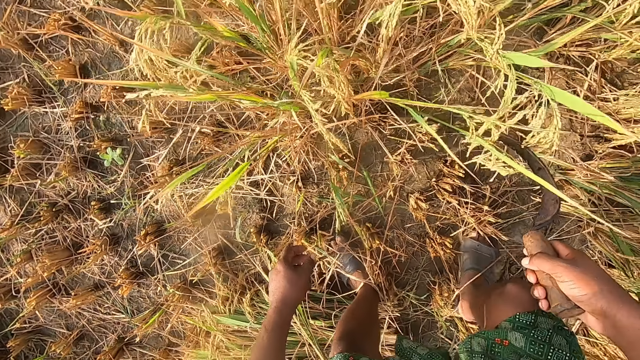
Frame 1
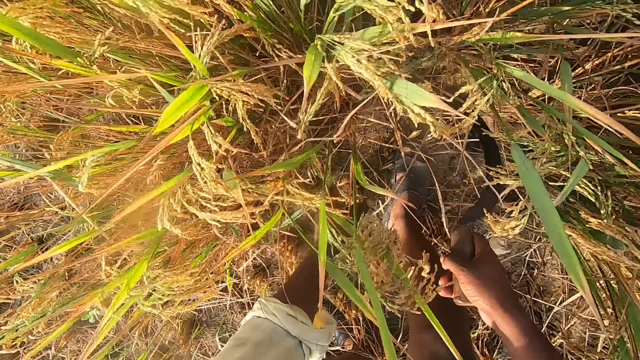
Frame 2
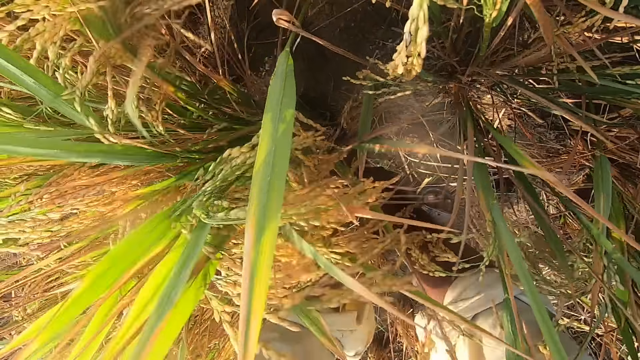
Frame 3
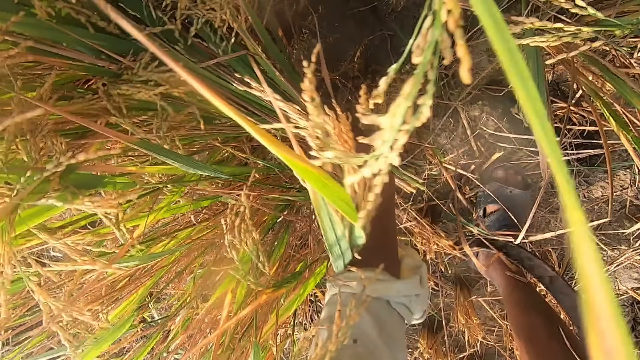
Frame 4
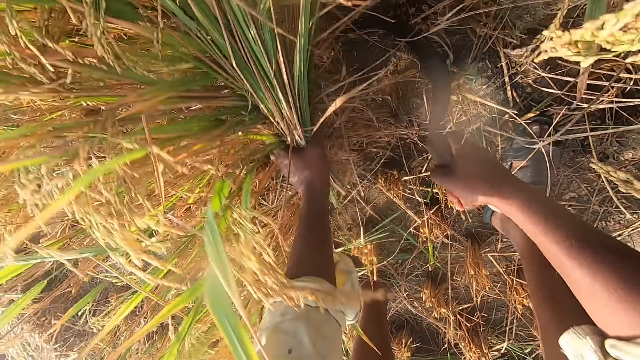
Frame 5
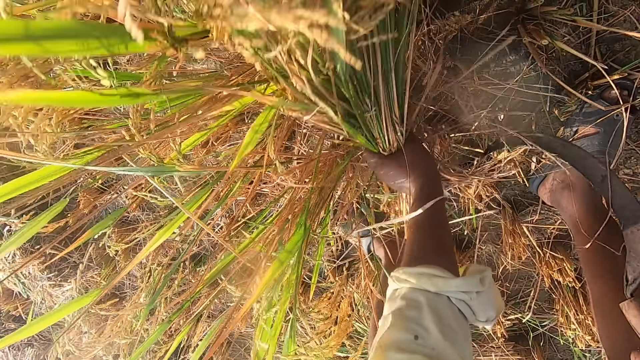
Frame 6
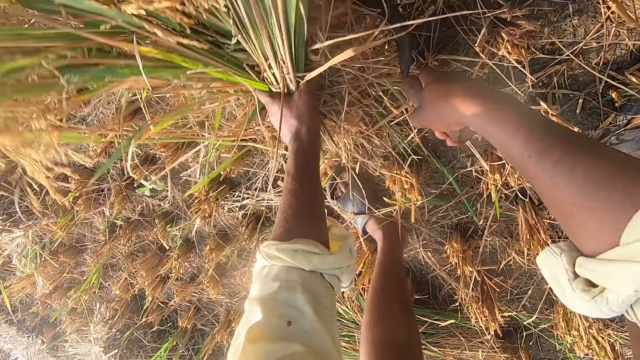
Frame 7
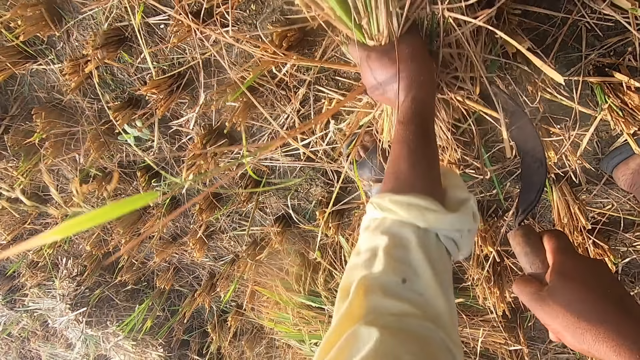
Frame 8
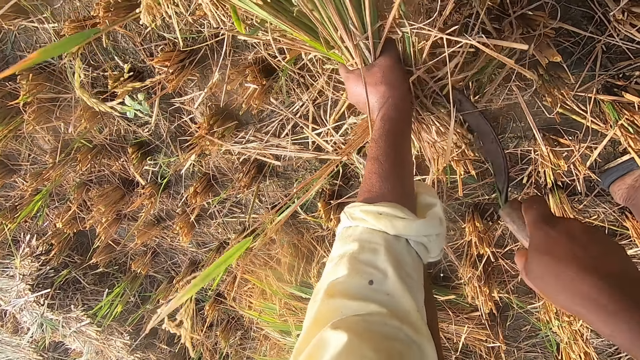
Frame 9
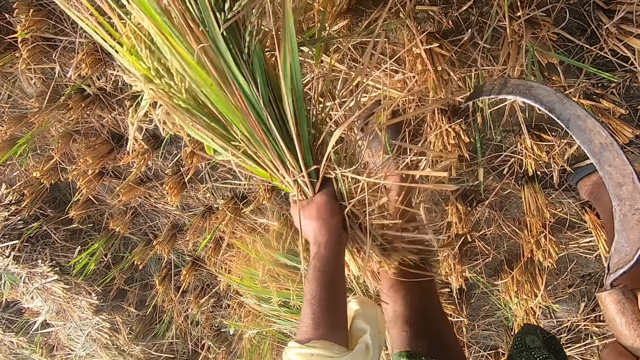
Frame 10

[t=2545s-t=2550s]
The camera wearer removes the wheat from the ground with a sickle. They cut the wheat using the sickle repeatedly.

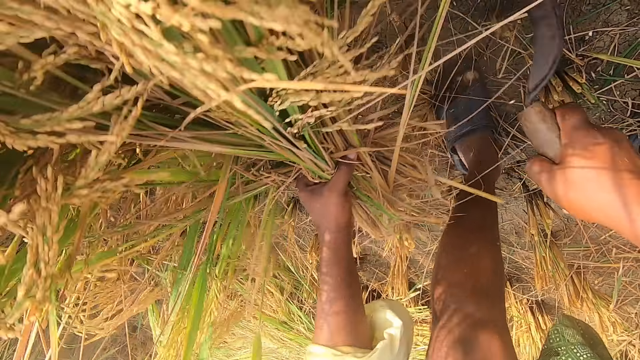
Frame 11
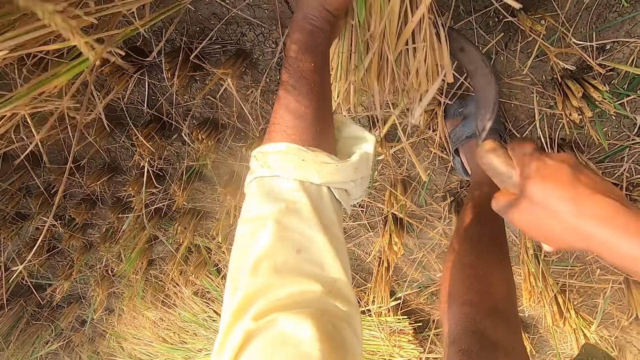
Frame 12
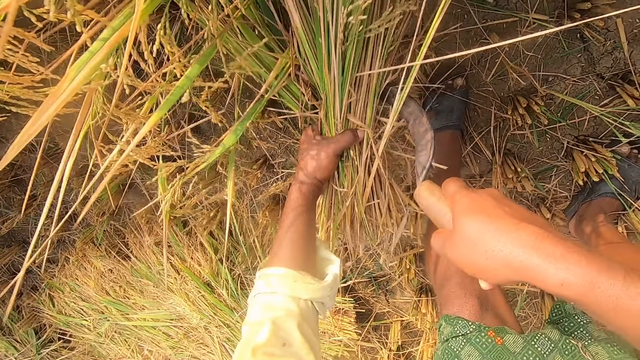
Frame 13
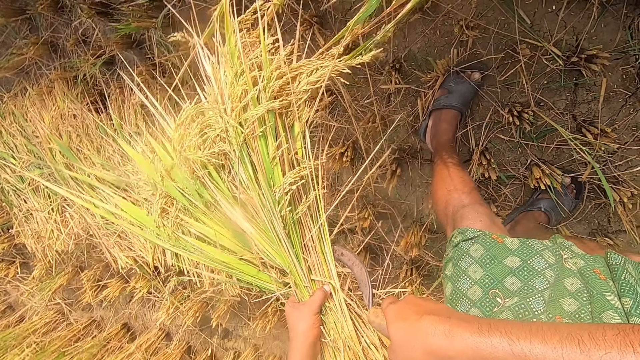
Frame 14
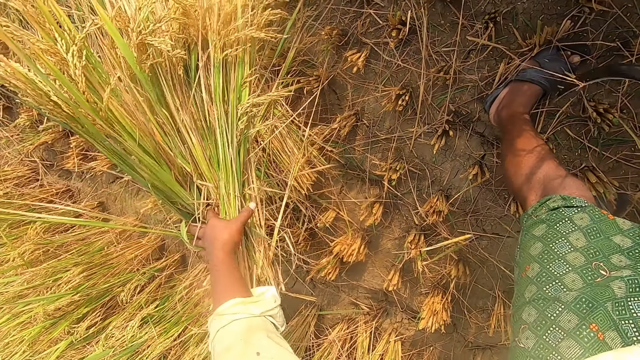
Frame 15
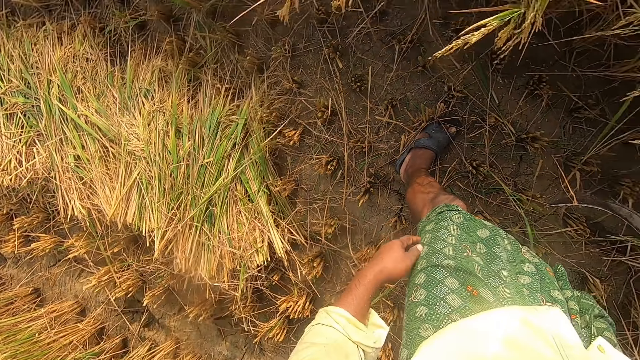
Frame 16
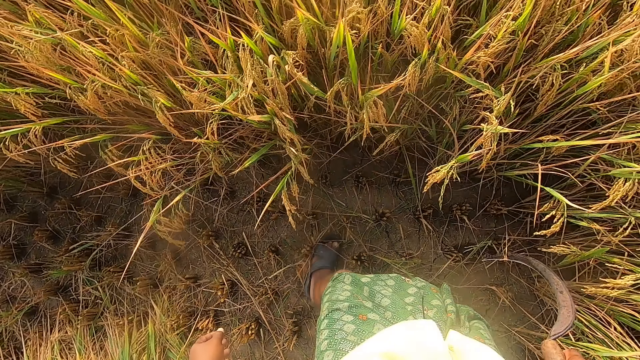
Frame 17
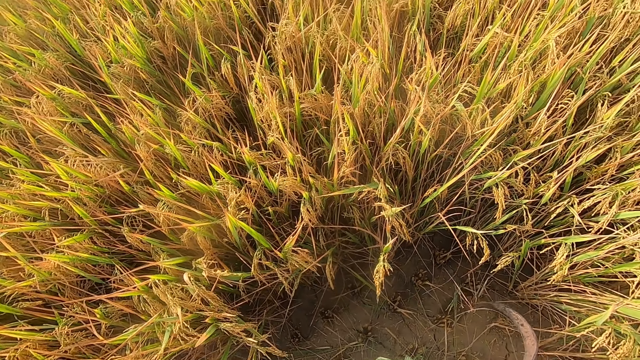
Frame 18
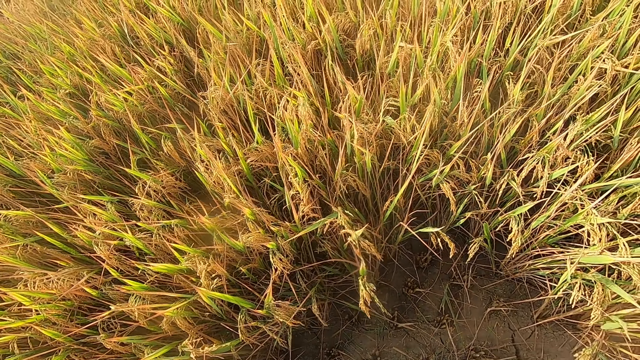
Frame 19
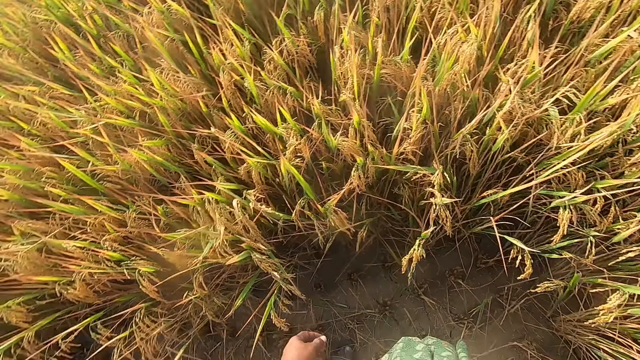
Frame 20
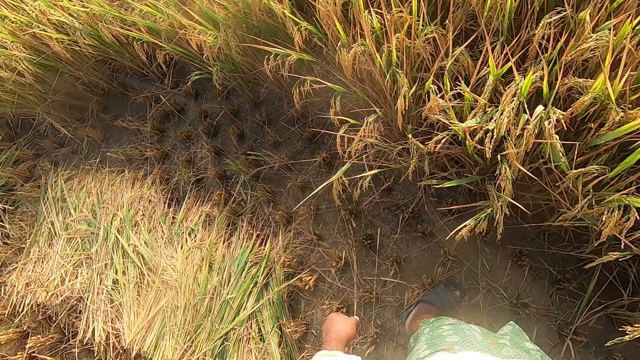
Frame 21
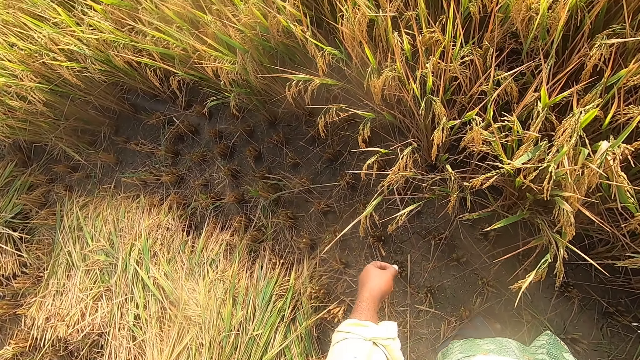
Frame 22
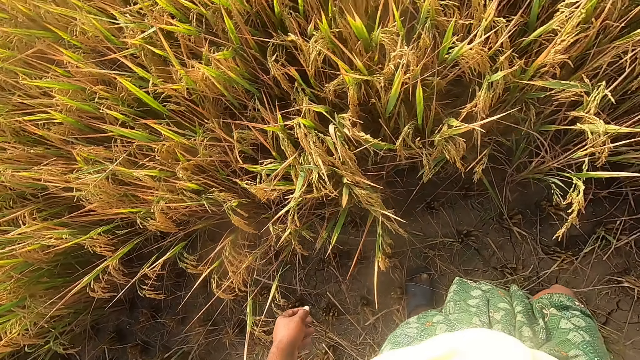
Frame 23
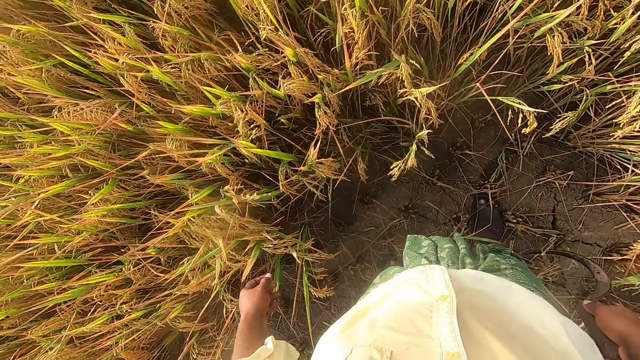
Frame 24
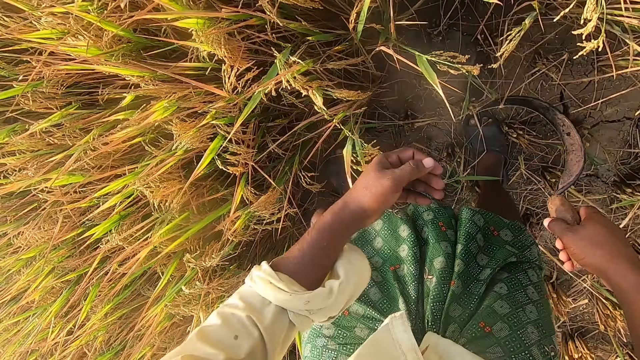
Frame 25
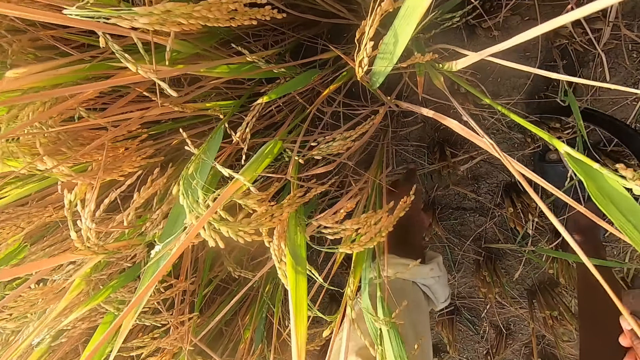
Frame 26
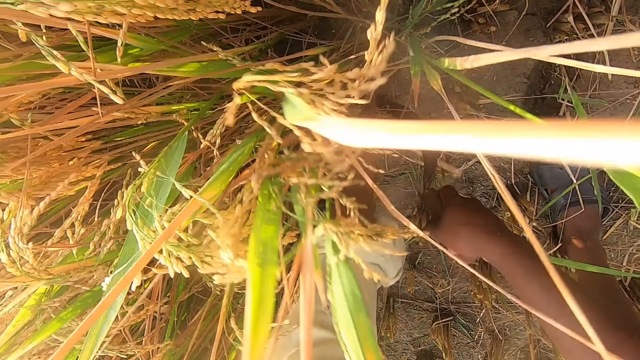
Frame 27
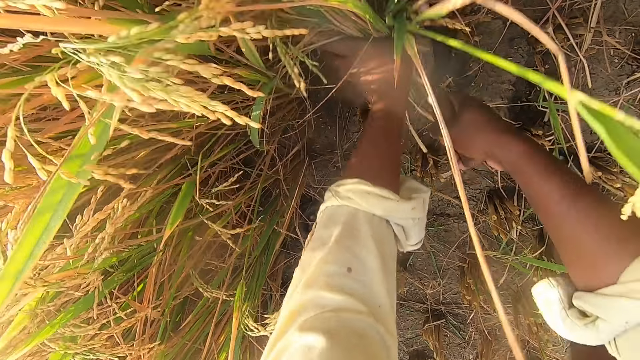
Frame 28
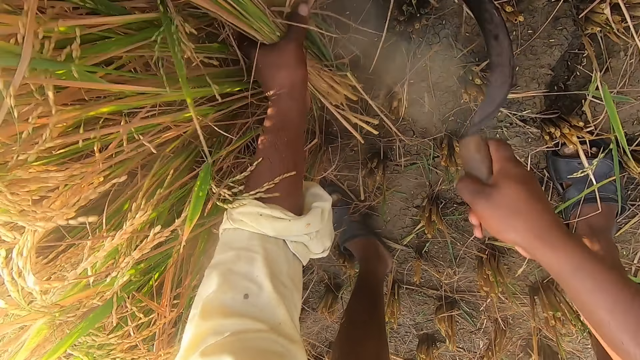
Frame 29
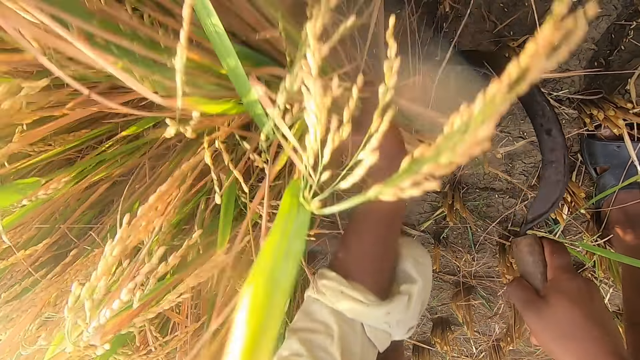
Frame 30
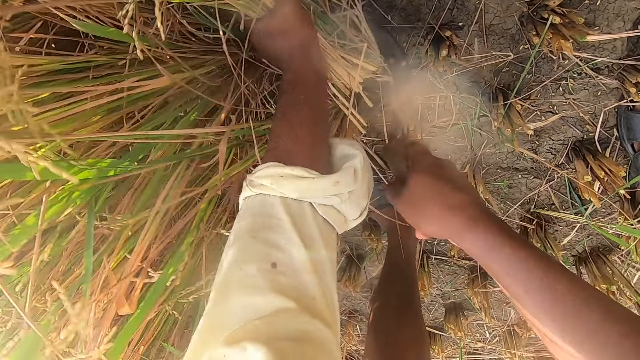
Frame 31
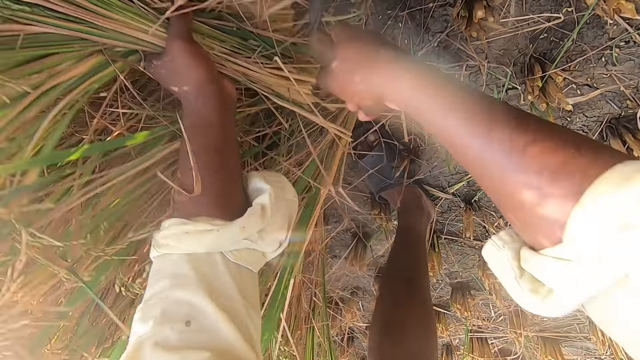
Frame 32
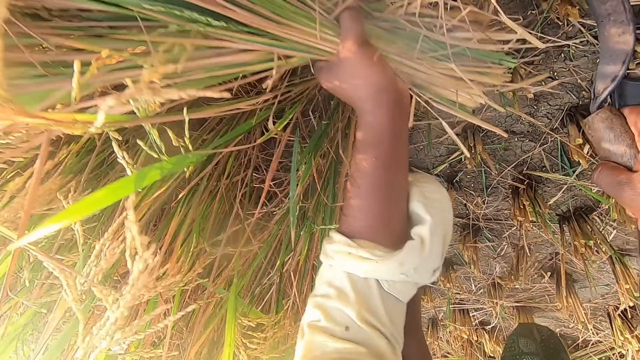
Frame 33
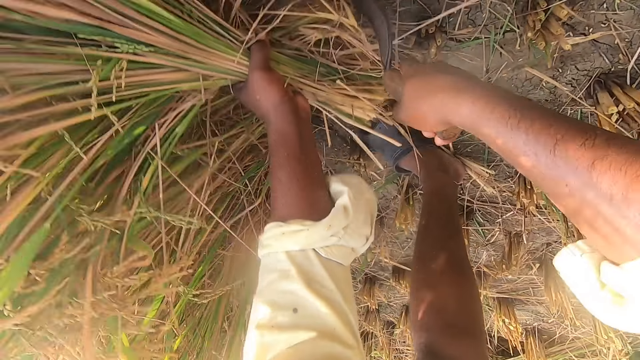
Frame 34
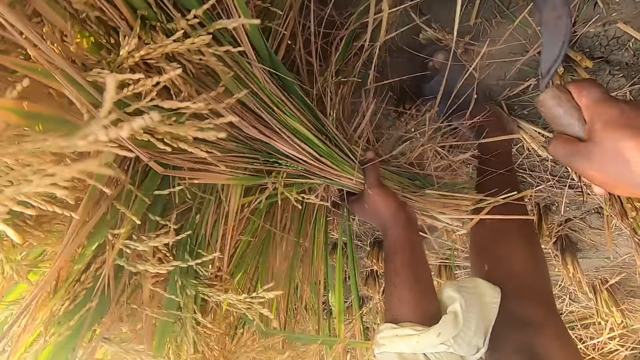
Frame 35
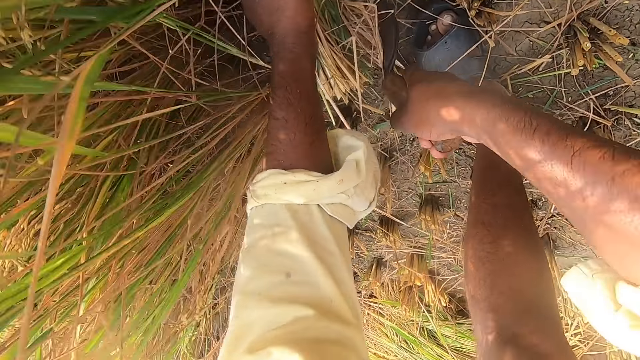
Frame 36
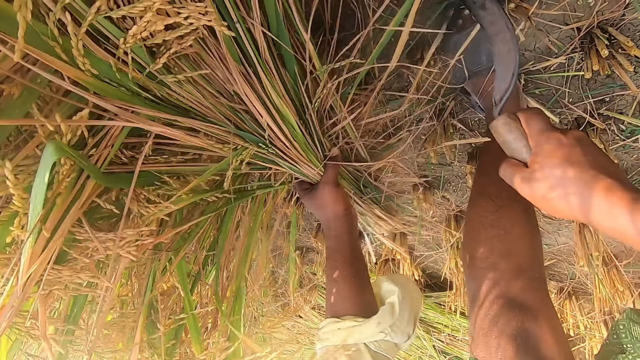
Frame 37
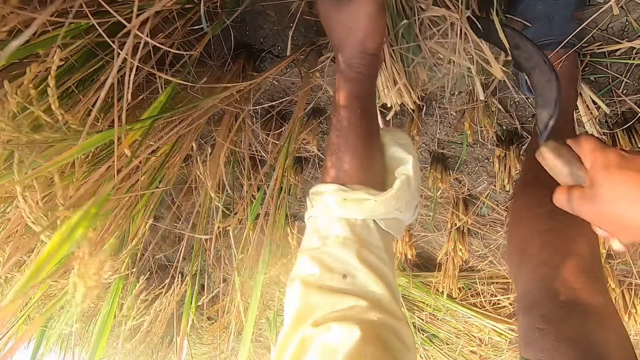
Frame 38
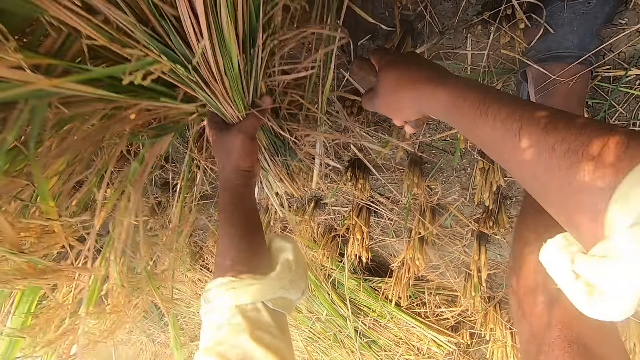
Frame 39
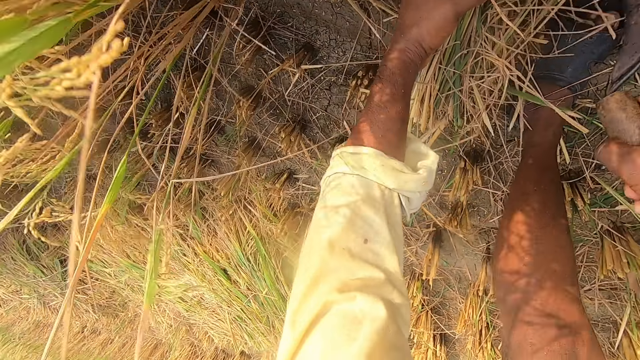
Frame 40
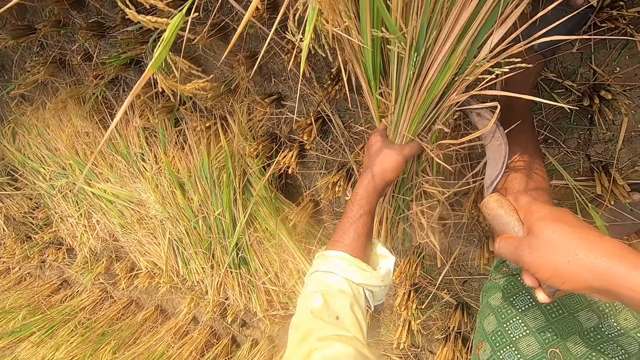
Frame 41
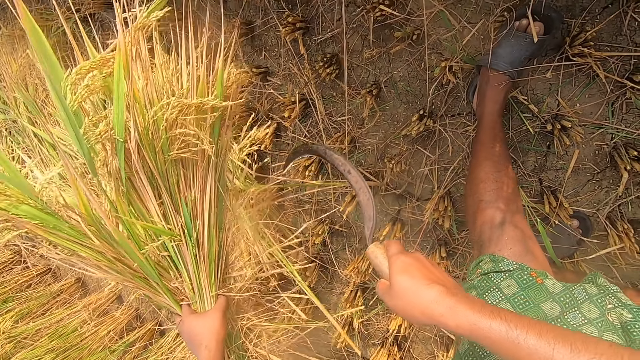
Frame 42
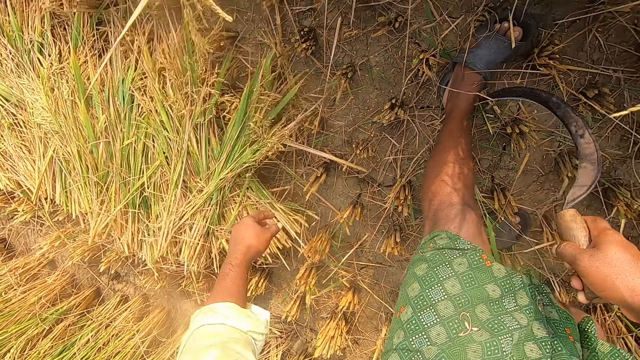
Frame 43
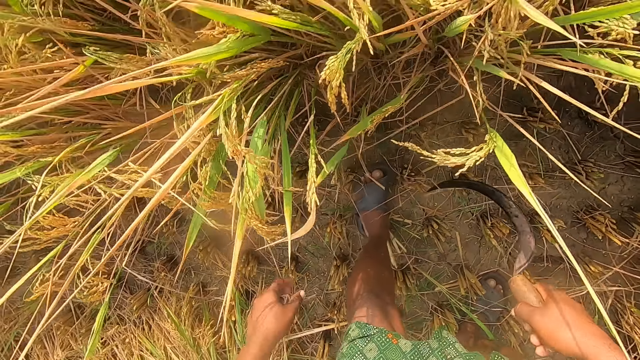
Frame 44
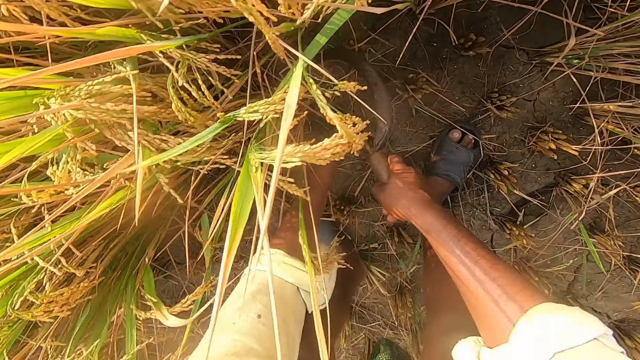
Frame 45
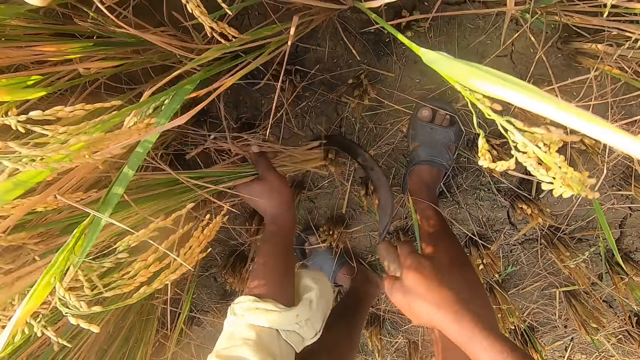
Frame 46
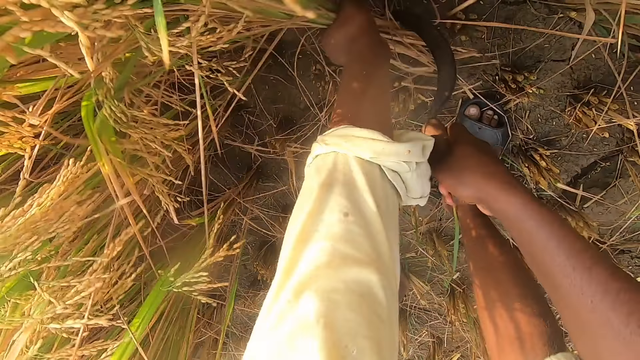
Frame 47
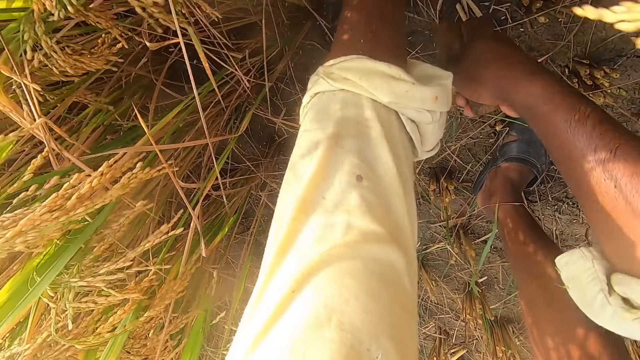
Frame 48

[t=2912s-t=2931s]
The camera wearer throws the bunch of grass on the ground. They look around. They cut napier grass with a hand sickle tool. They throw the grass on the ground. They cut the napier grass with the hand sickle tool.
